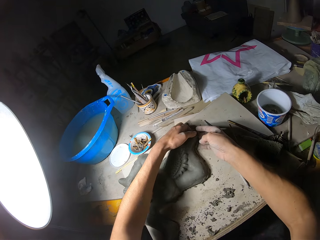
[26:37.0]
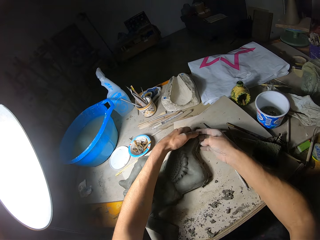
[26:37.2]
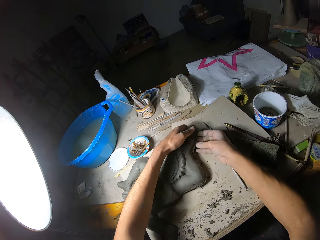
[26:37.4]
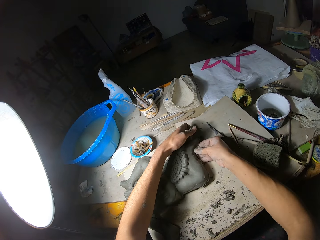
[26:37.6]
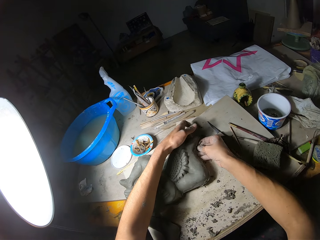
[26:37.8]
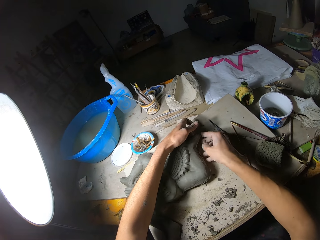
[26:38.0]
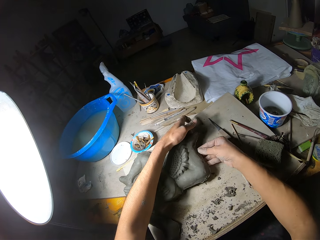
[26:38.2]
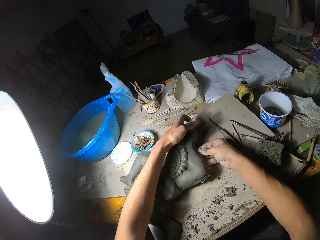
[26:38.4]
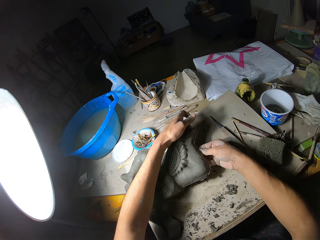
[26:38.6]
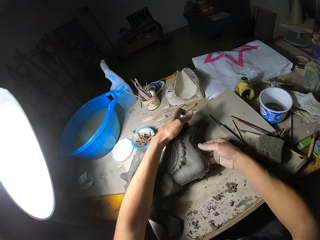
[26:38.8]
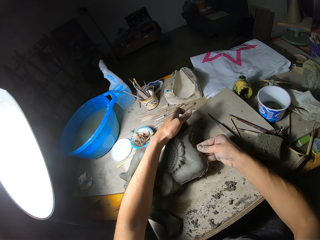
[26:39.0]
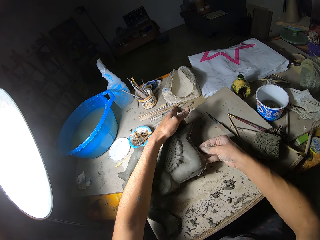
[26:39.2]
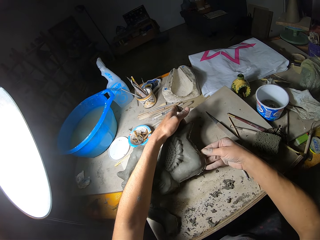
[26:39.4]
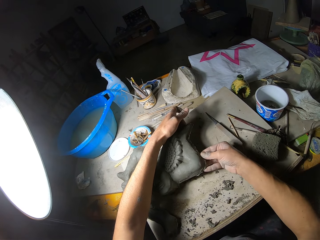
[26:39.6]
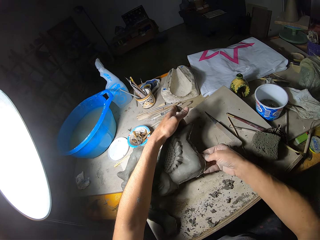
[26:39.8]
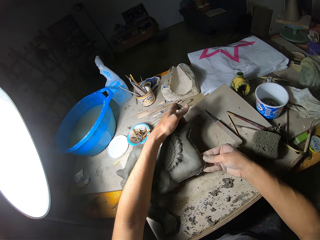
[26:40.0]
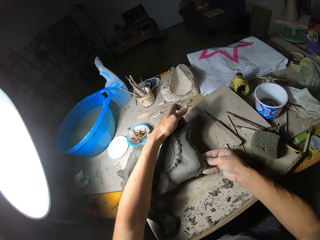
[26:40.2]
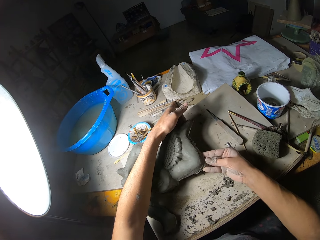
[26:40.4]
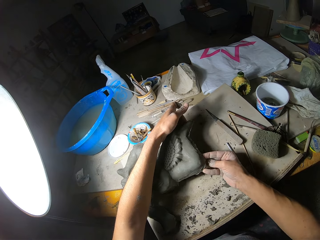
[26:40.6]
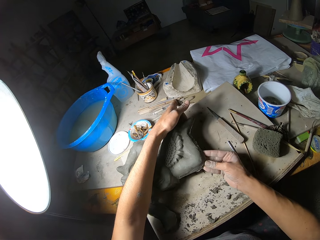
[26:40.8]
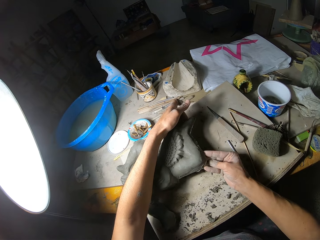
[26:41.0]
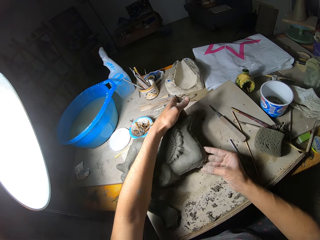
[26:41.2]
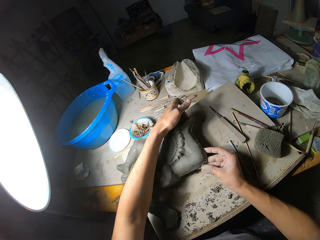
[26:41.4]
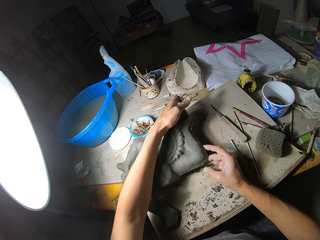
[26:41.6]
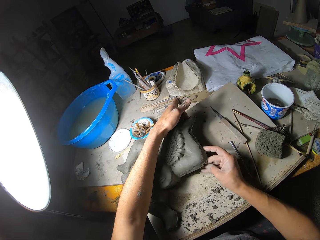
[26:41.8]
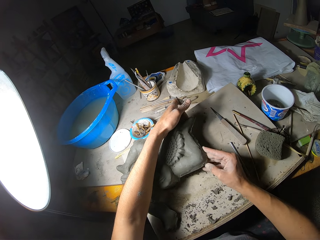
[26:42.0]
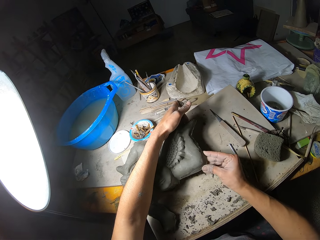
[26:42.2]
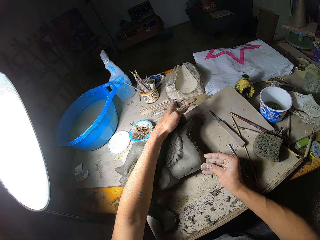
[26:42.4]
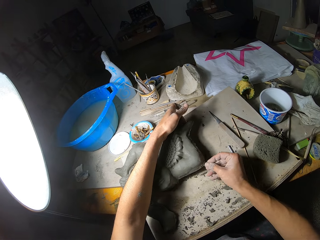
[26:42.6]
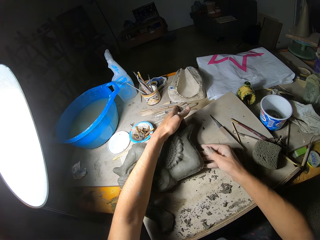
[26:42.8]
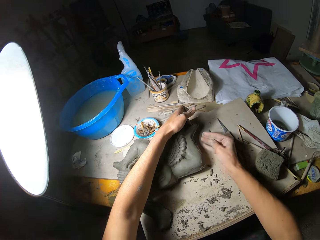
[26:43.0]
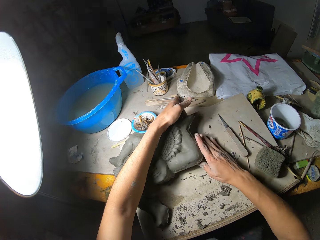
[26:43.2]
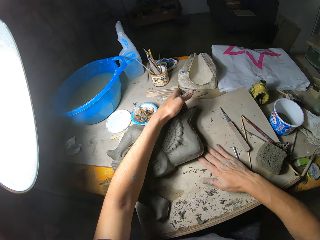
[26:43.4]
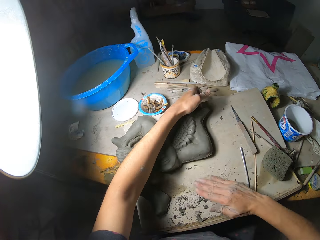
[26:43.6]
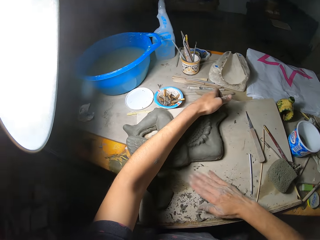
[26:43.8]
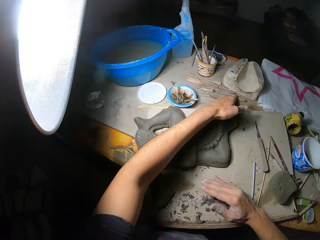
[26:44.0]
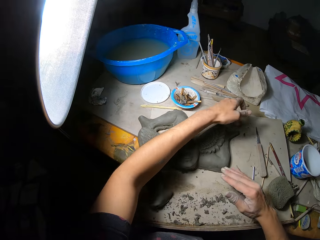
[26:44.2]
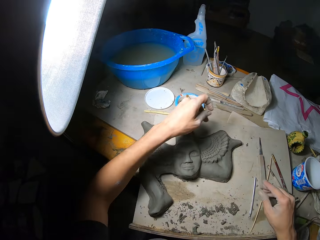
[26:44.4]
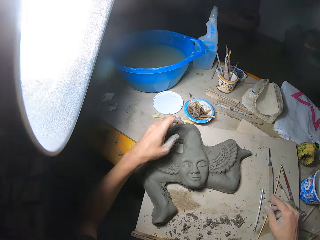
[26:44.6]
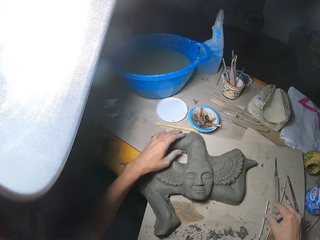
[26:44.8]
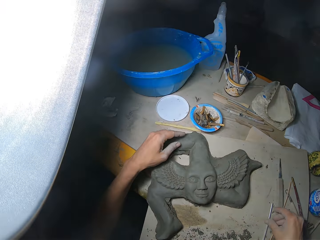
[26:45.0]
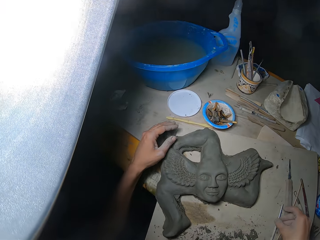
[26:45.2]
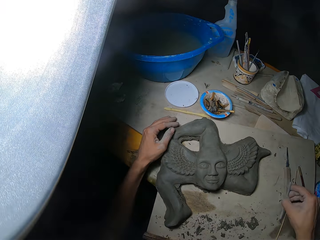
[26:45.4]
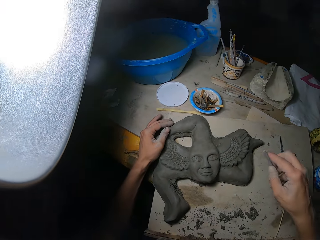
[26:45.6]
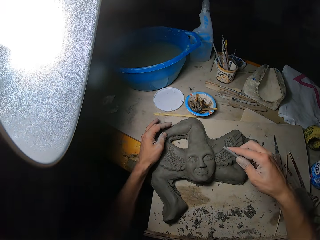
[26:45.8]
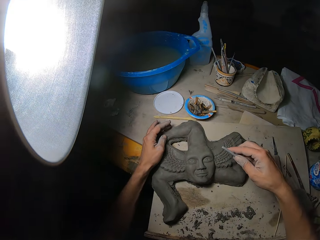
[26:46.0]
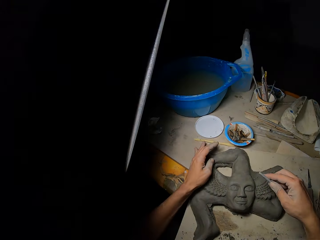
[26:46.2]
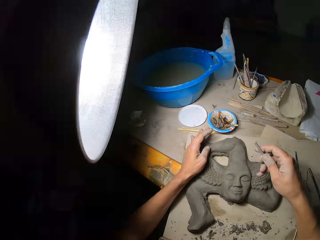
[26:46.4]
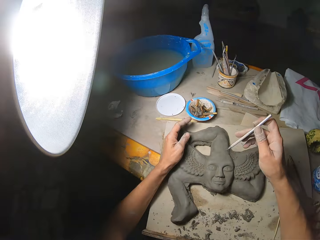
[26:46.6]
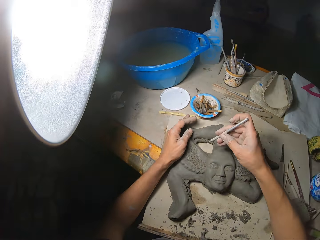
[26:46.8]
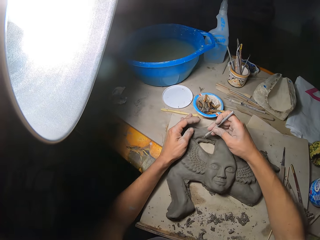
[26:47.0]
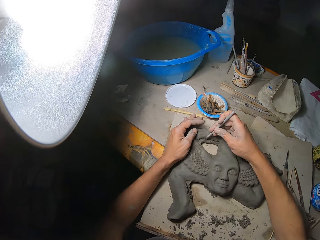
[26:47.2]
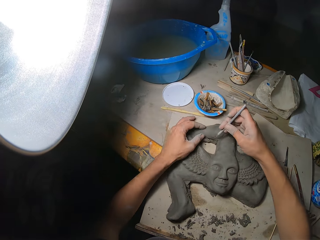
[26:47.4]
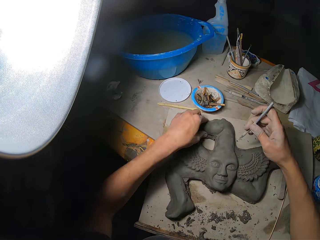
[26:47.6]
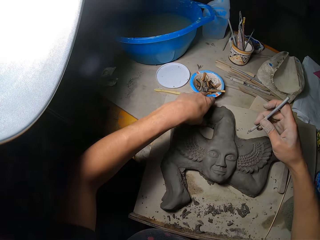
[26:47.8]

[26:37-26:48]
The camera wearer lifts the sculpture with both hands. He breaks off the plasticine piece from the sculpture with his right hand. He dusts plasticine debris off the sculpture with his right hand. He drops the sculpture with his left hand. He picks up the ribbon tool with his right hand. He moves the sculpture on the workbench with his left hand.

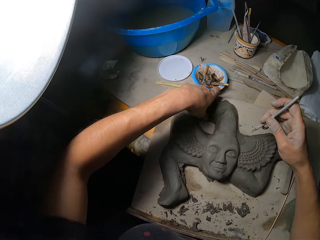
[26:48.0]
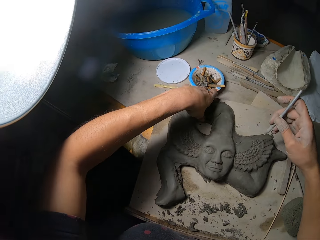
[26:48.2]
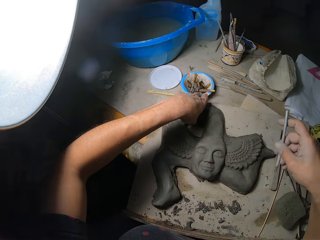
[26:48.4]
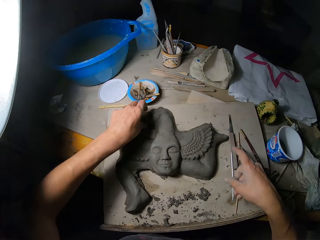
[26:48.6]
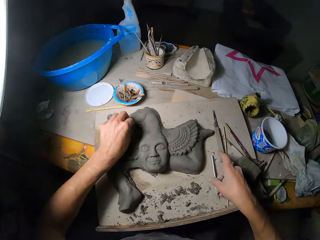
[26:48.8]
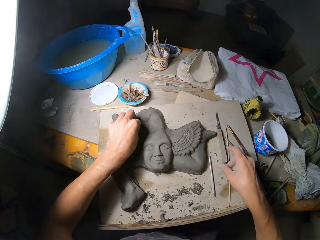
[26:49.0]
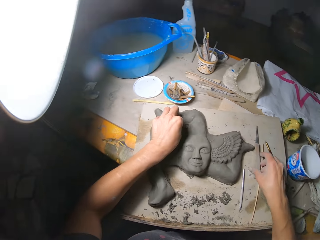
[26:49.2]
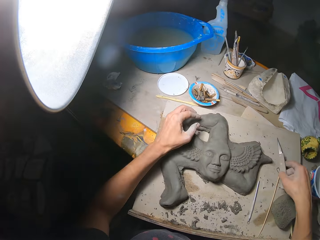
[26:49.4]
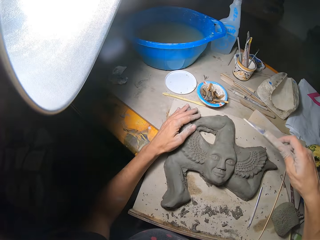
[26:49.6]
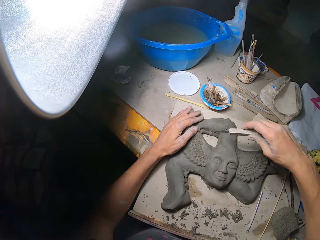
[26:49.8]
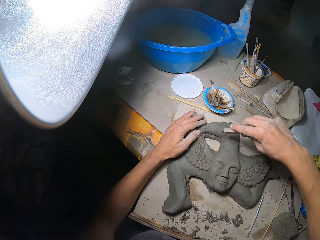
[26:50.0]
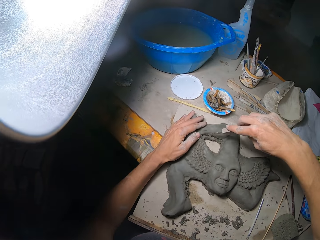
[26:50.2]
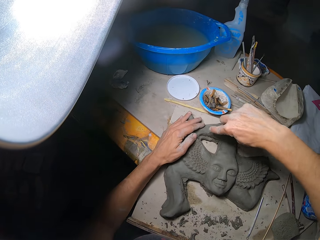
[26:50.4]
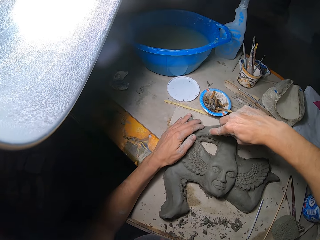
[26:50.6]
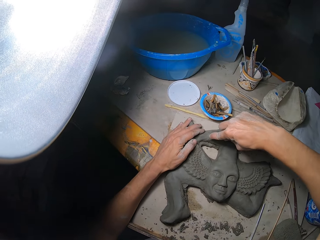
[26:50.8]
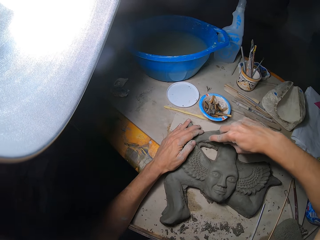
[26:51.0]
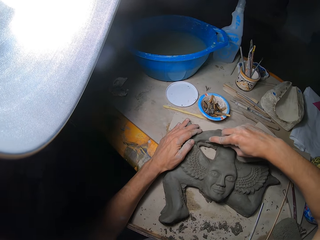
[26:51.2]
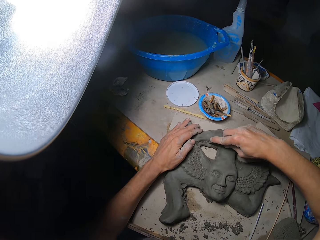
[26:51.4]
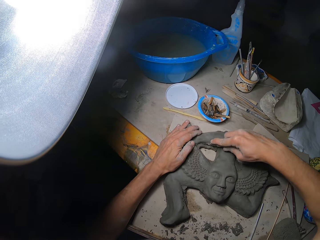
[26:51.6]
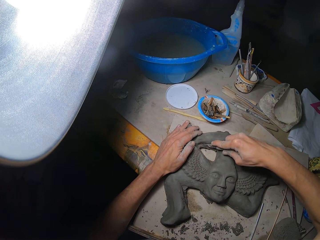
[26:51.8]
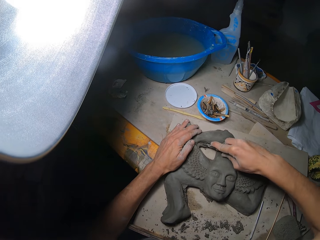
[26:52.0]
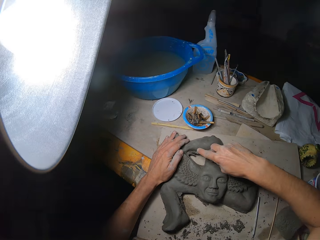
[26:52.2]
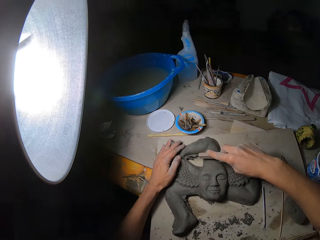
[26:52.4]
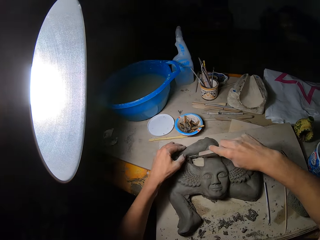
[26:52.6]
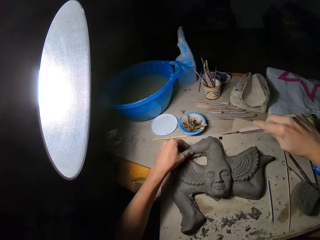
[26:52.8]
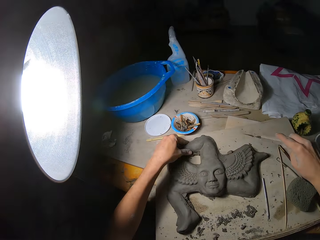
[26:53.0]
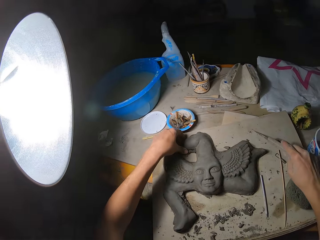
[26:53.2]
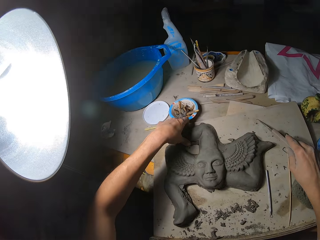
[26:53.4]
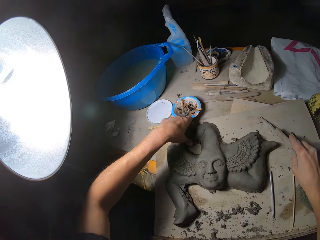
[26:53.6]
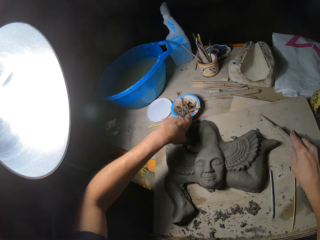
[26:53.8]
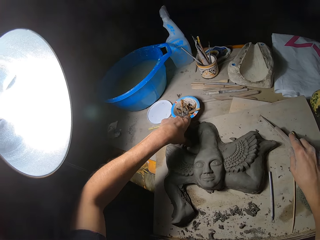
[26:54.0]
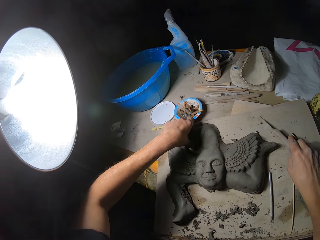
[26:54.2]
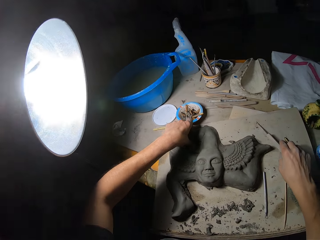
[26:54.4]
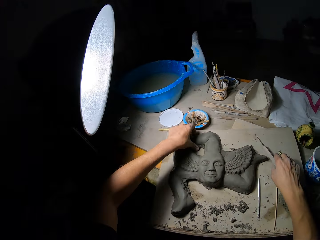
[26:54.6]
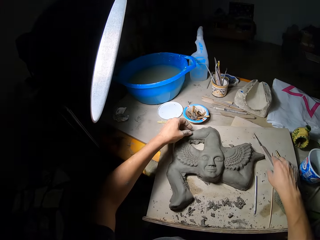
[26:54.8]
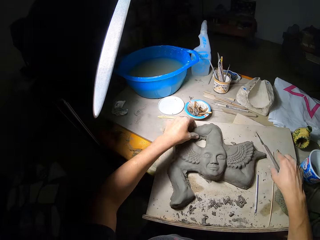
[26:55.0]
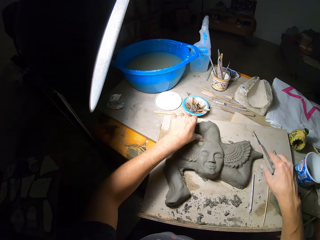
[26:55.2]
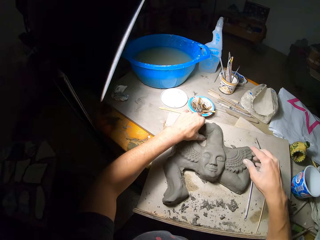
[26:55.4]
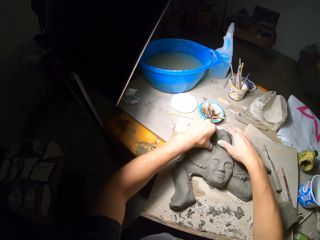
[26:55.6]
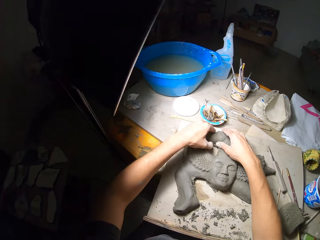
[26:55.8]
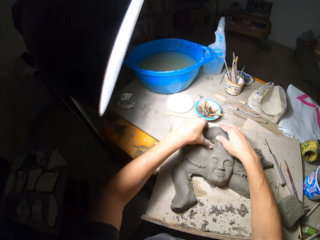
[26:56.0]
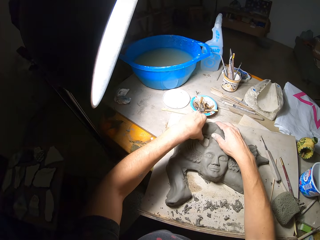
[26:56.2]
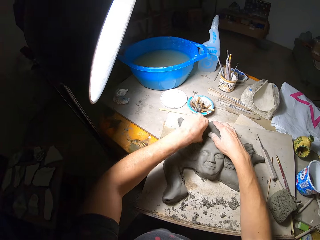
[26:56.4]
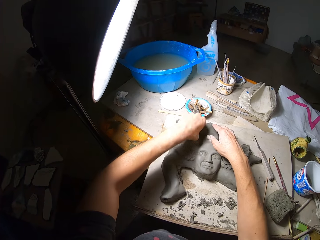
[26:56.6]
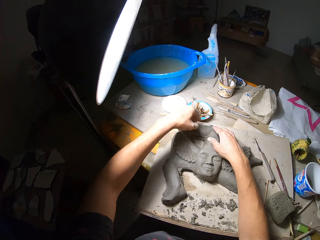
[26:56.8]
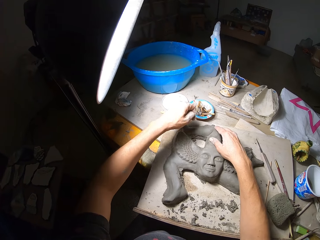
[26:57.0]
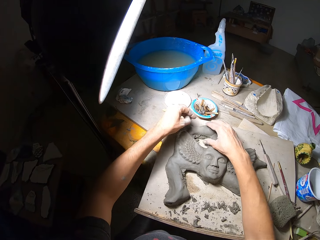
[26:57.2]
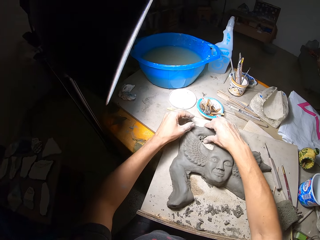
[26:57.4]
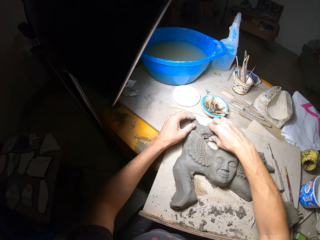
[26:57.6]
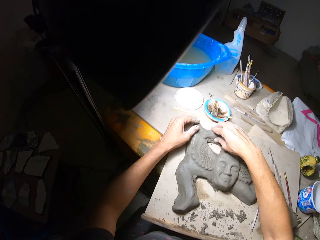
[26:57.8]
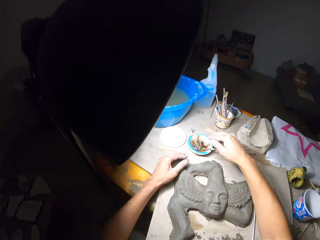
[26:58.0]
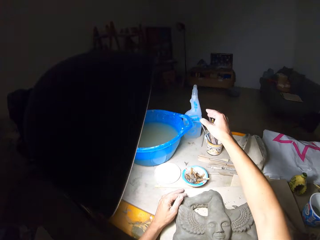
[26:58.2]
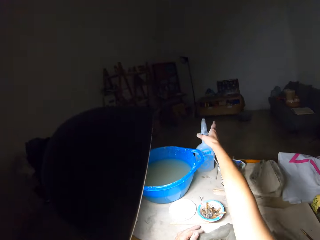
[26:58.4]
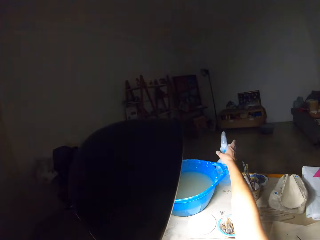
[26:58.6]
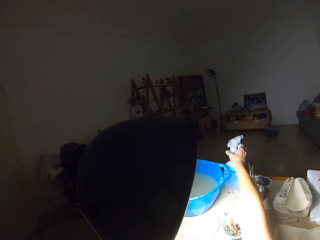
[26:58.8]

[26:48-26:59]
The camera wearer drops the ribbon tool with her right hand. They pick up the sculpting knife with her right hand. They carve the sculpture with the sculpting knife in his right hand. They press the sculpture with the left thumb. They press the sculpture with his right hand, with the right thumb.
